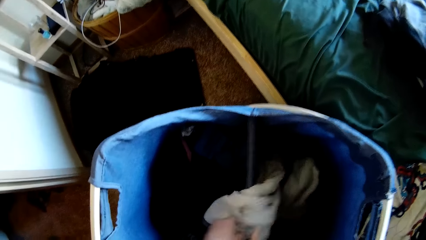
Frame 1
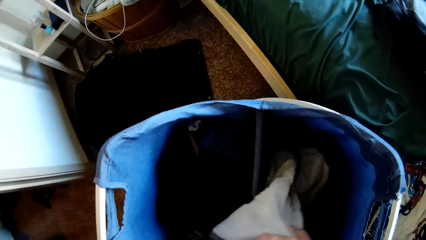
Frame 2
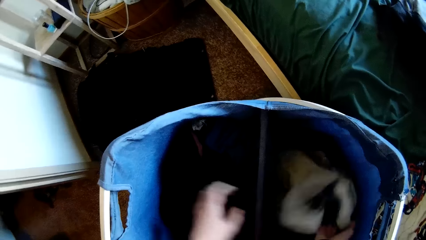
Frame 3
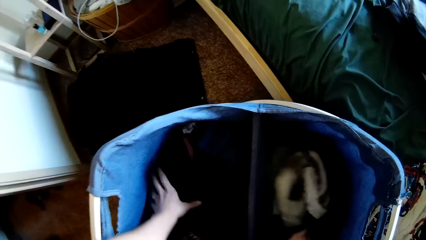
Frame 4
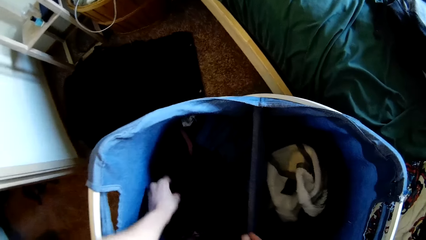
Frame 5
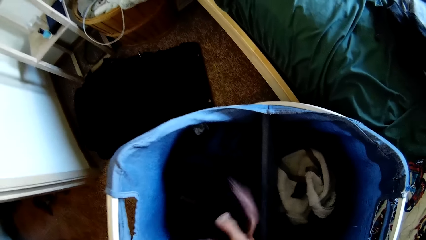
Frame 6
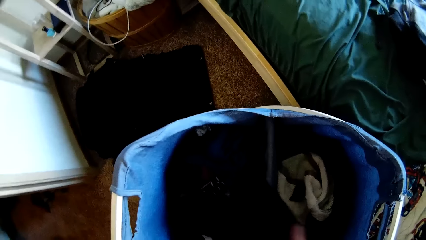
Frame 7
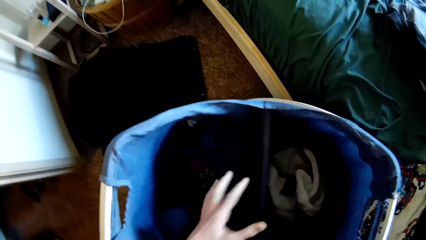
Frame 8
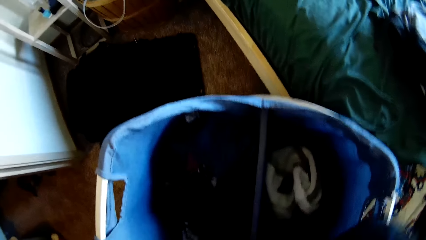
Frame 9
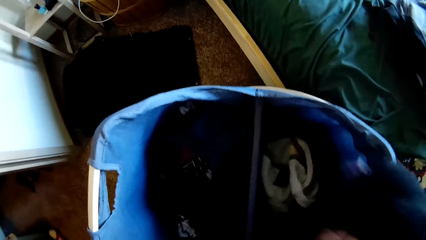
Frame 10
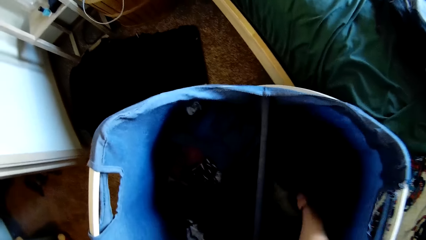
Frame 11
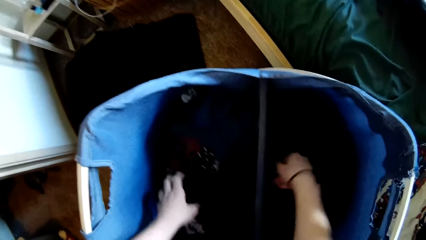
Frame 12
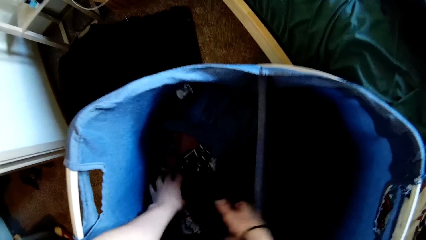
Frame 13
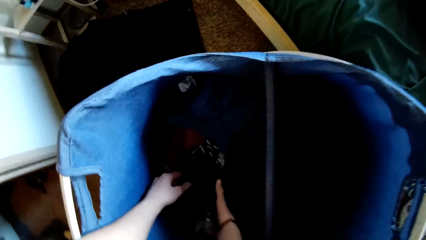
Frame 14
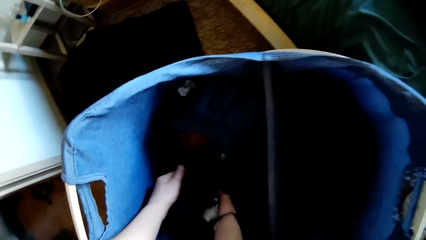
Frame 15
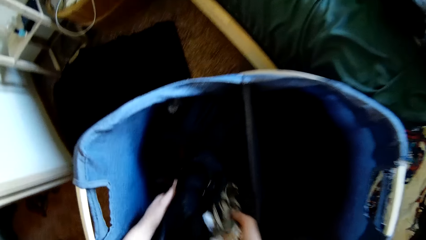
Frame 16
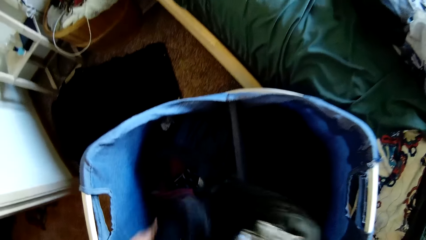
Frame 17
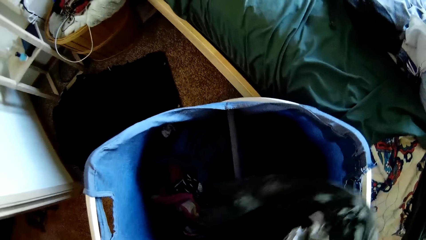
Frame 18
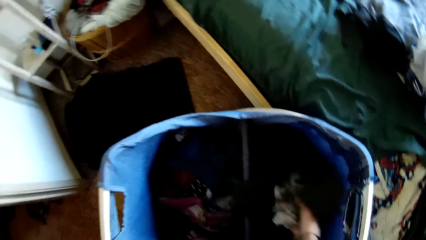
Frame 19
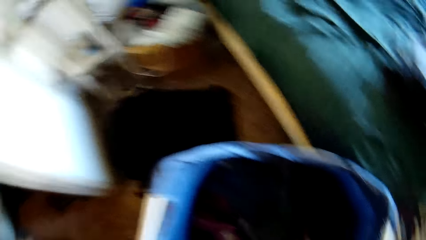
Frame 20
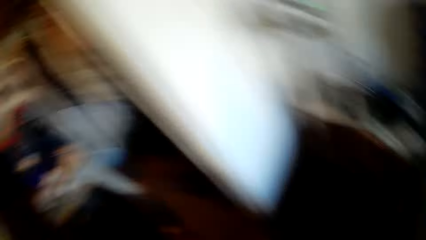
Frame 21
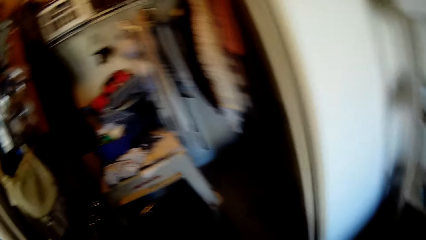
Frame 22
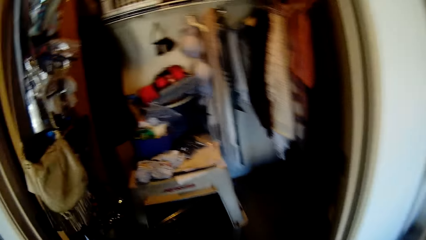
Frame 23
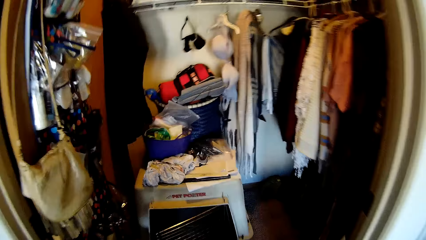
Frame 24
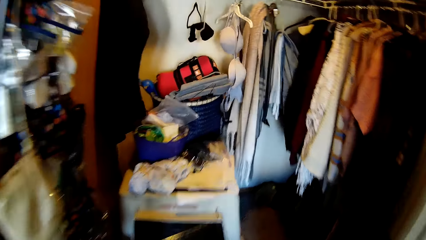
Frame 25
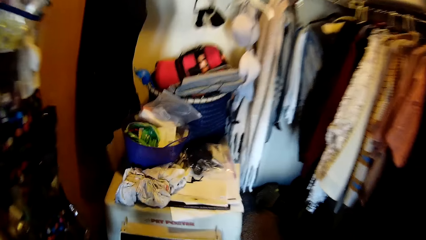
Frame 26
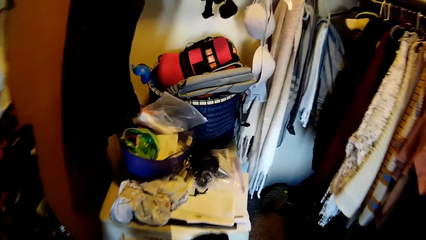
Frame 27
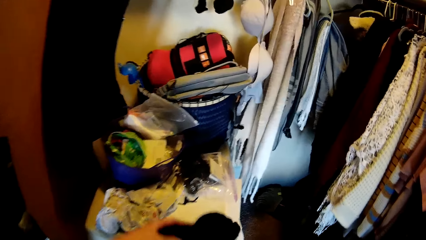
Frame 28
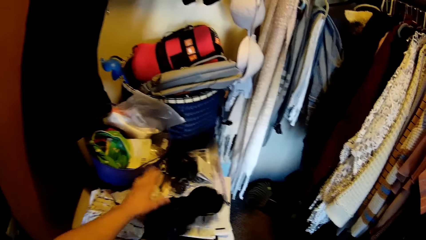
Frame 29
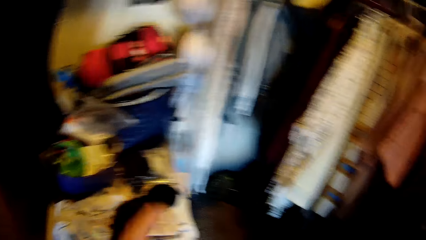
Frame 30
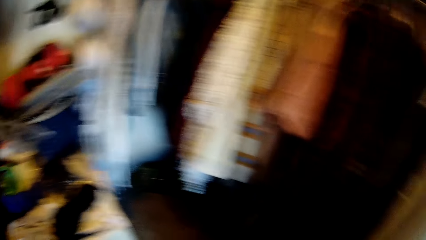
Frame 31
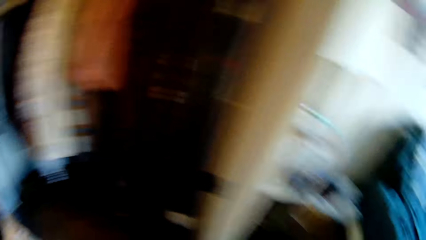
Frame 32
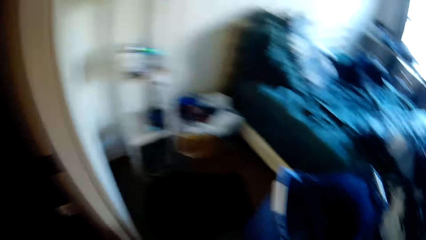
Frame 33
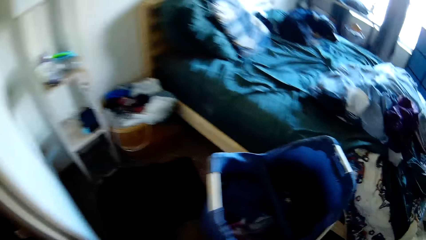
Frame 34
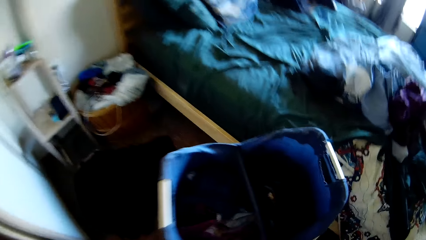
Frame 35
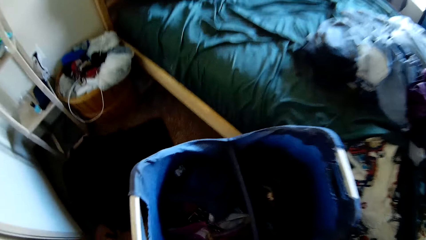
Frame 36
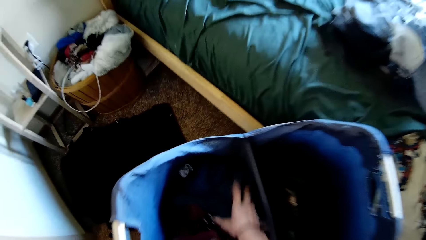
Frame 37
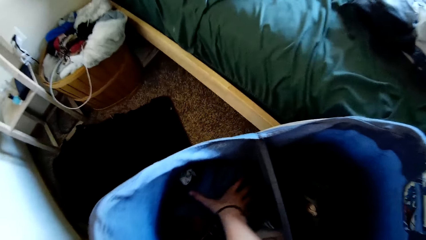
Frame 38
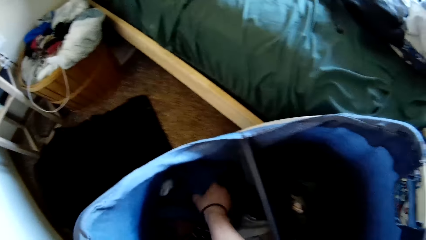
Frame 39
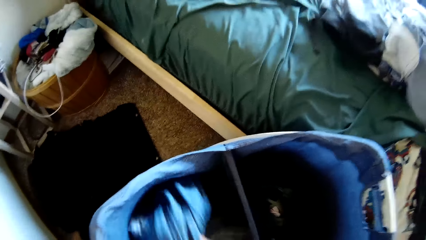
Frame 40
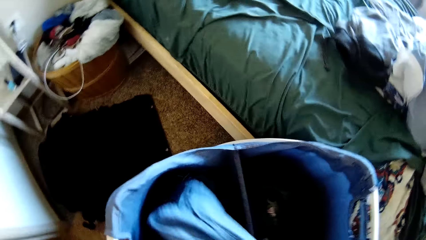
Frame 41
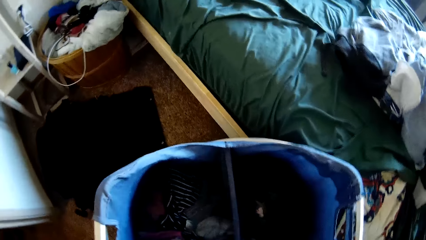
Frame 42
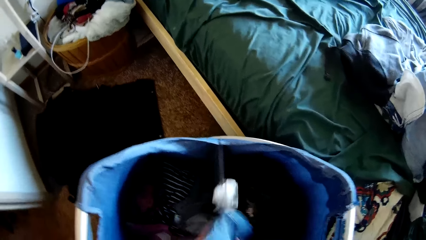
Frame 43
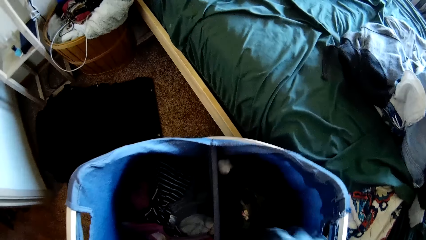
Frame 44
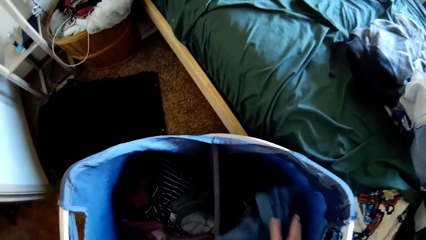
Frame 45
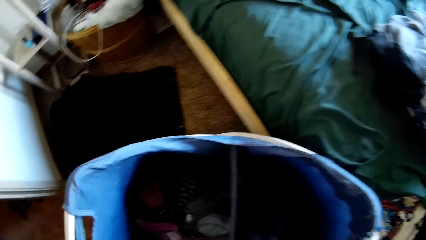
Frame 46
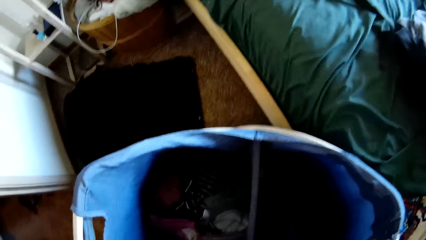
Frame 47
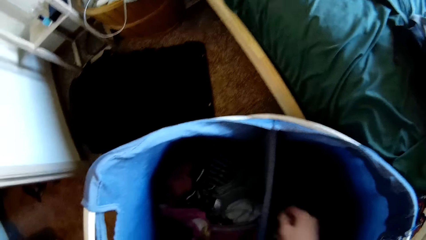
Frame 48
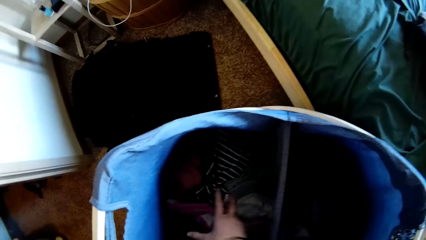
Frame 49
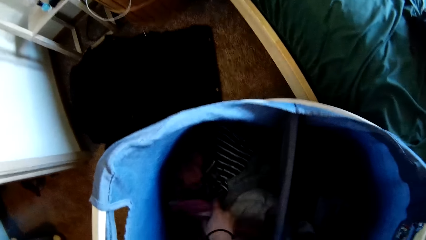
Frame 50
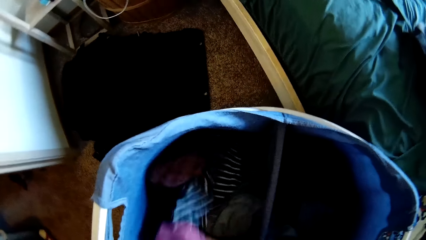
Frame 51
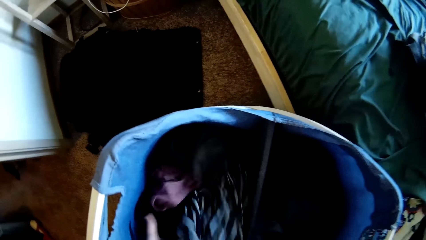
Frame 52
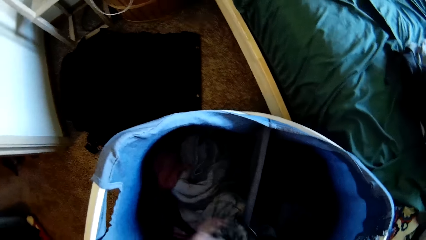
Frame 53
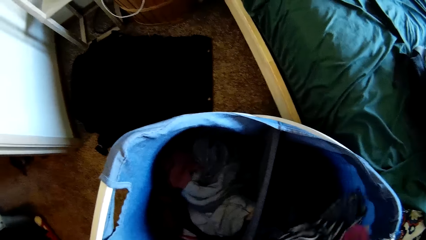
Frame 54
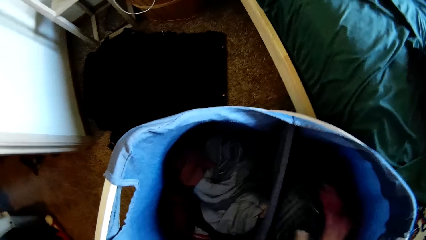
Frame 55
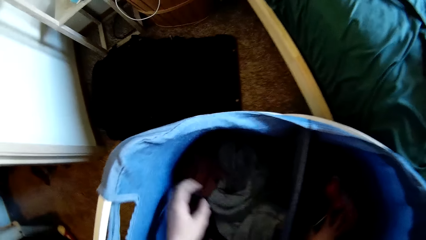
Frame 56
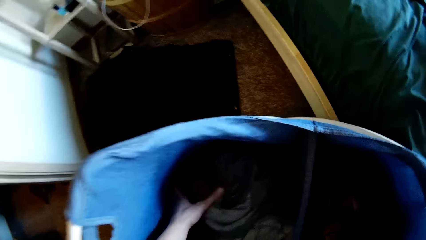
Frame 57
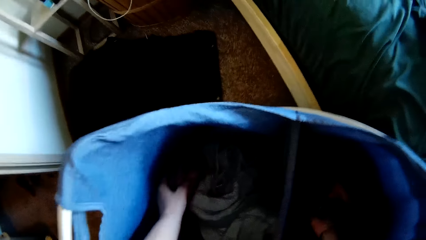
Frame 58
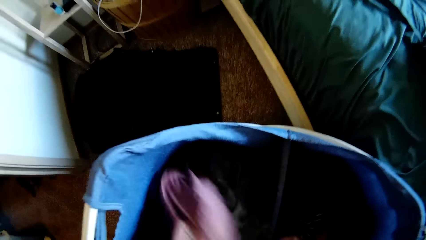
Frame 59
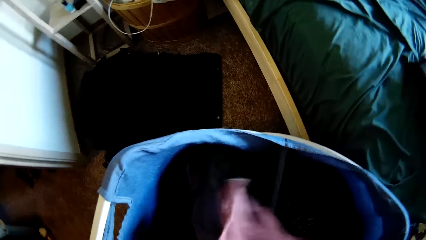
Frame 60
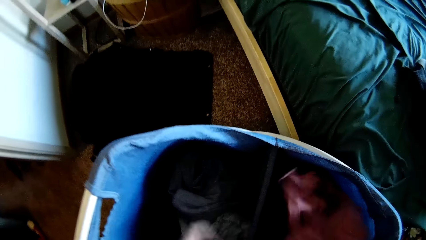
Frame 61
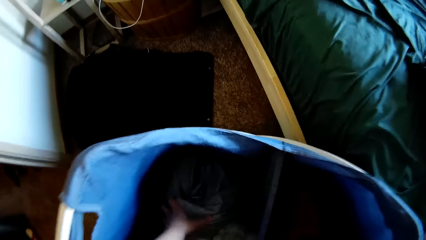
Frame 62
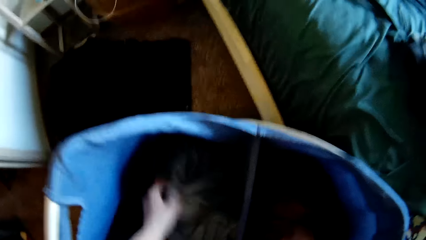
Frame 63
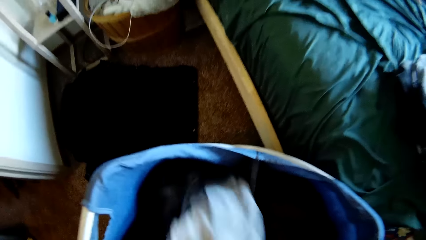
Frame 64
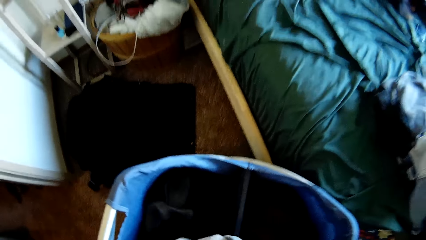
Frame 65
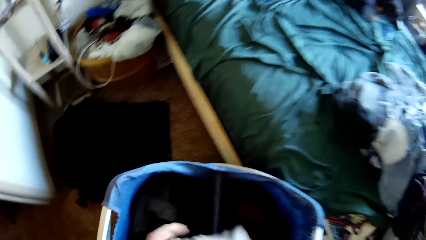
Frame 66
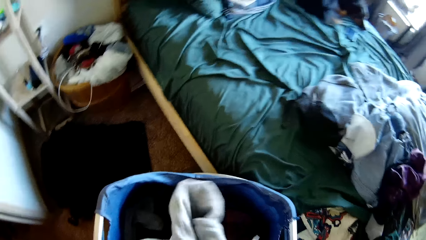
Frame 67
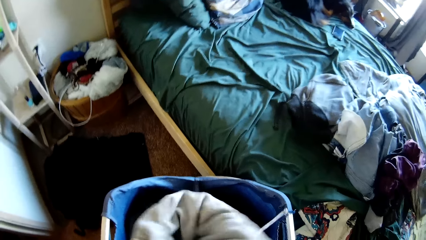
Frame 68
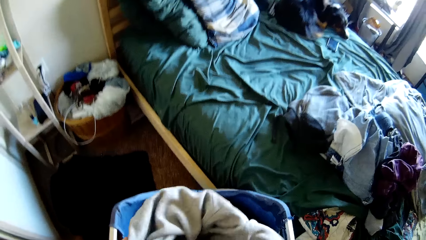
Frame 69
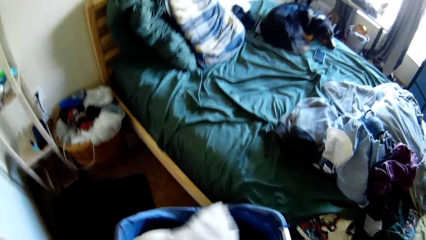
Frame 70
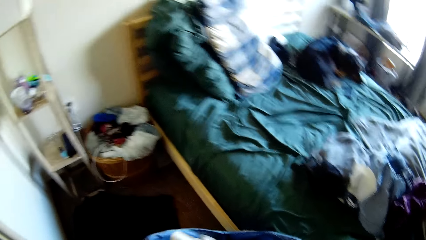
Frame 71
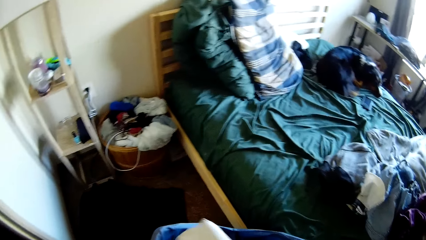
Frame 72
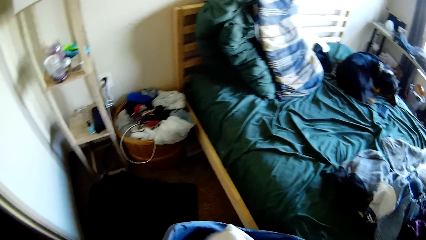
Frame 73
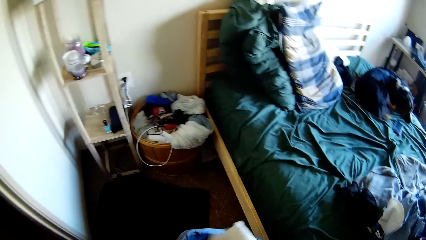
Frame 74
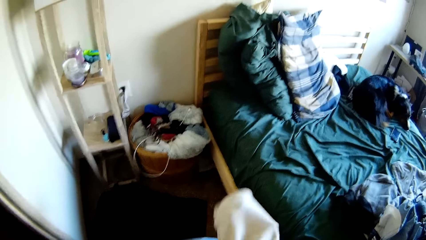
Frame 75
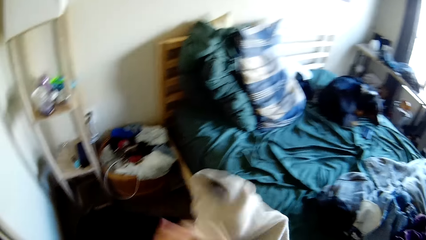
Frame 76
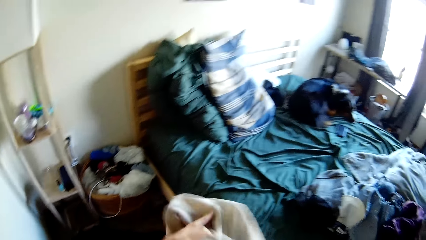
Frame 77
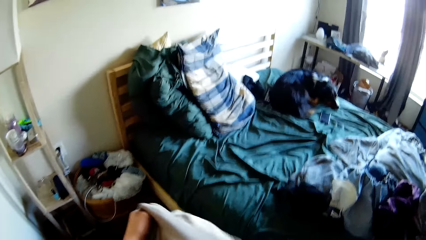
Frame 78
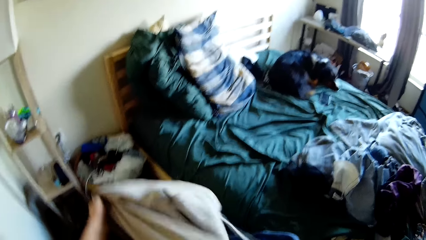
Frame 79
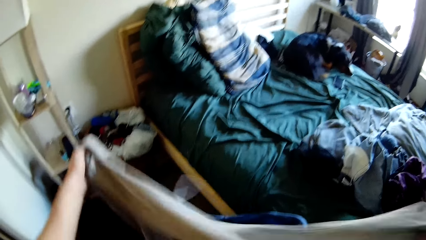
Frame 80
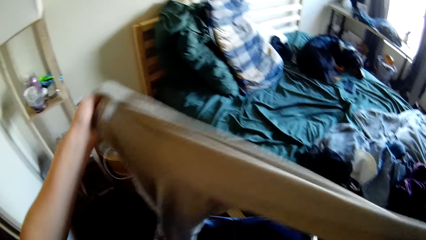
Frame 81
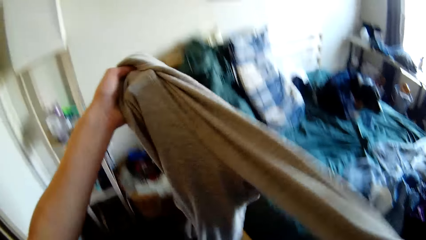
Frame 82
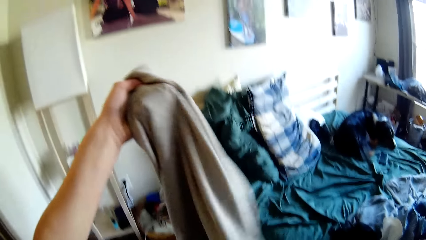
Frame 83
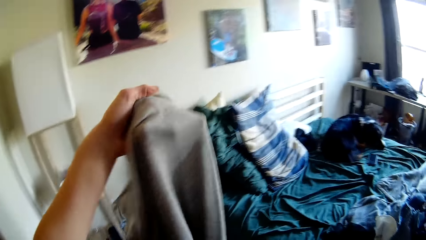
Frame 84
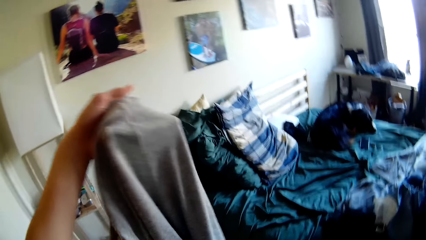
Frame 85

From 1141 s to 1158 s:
The camera wearer moves a ball of wool from the laundry basket to the top of a table in the closet. They turn back to the bucket. They rearrange the clothes in the laundry basket. They pull out a pair of joggers from the laundry basket. They stretch the cloth.
